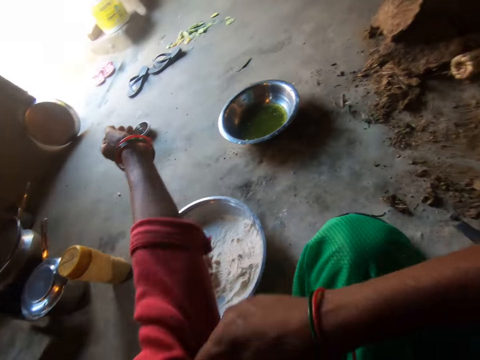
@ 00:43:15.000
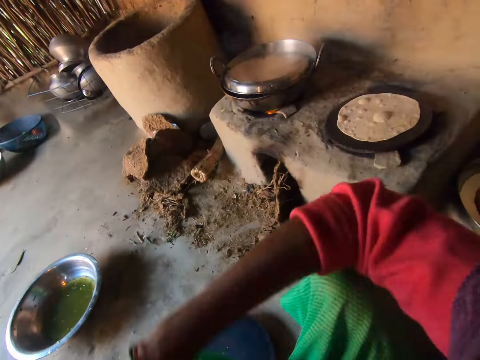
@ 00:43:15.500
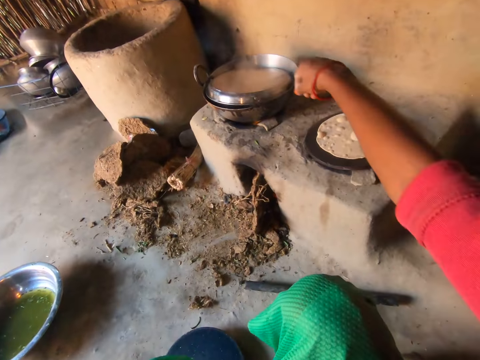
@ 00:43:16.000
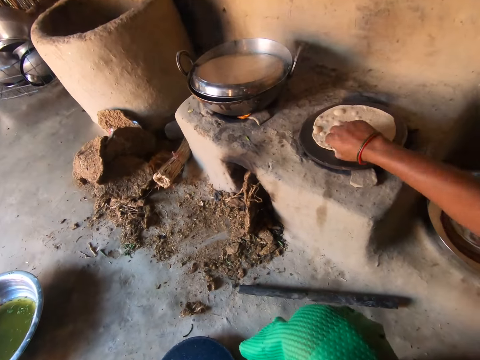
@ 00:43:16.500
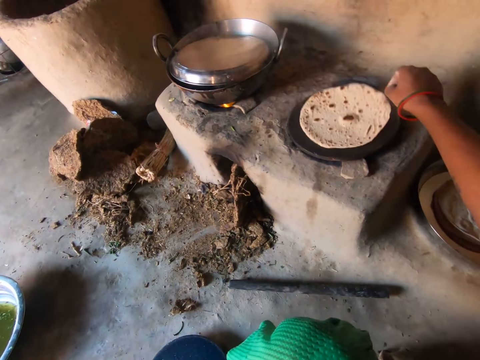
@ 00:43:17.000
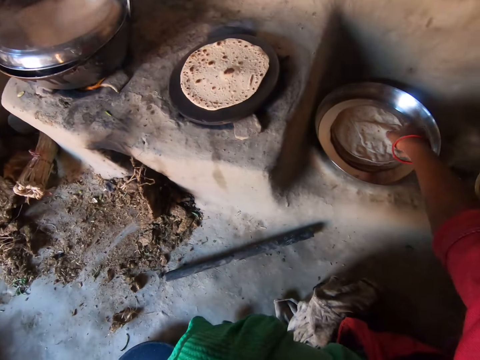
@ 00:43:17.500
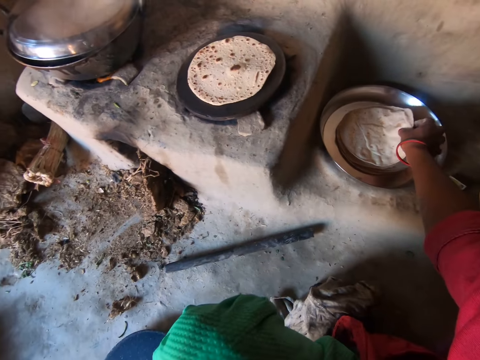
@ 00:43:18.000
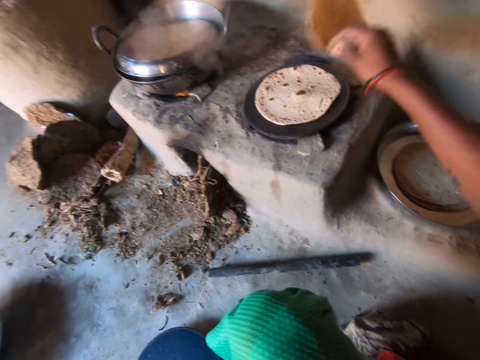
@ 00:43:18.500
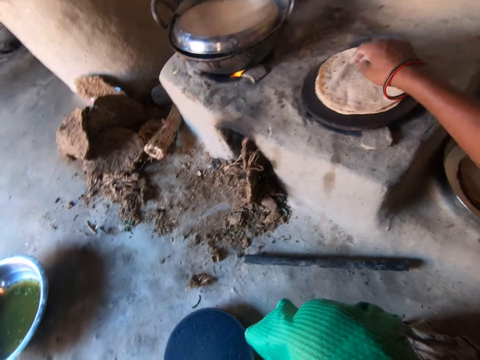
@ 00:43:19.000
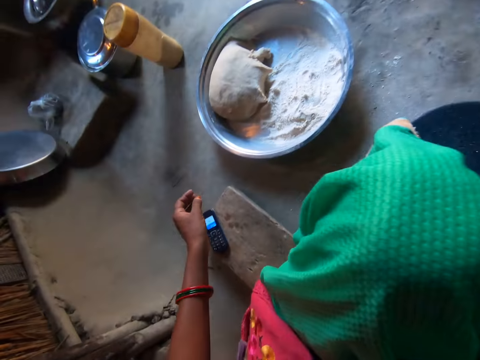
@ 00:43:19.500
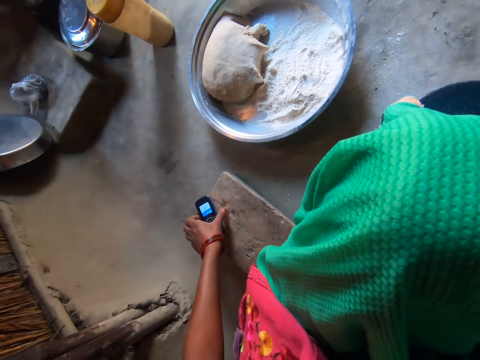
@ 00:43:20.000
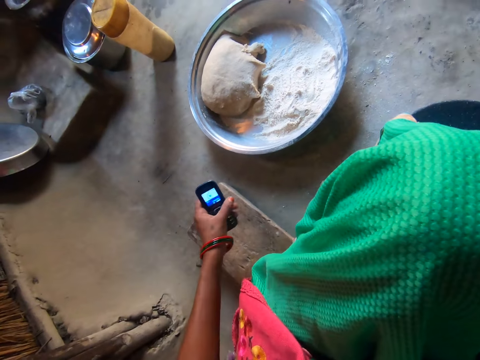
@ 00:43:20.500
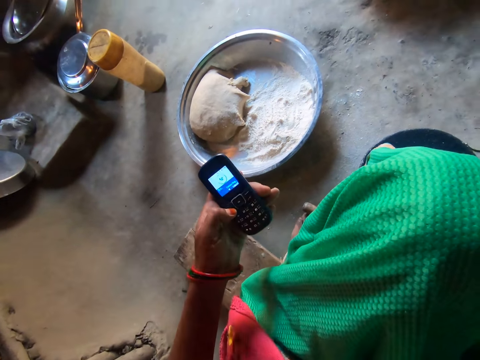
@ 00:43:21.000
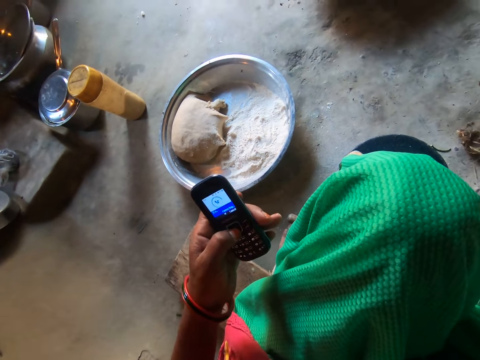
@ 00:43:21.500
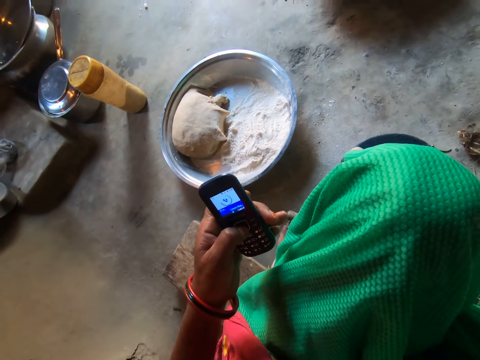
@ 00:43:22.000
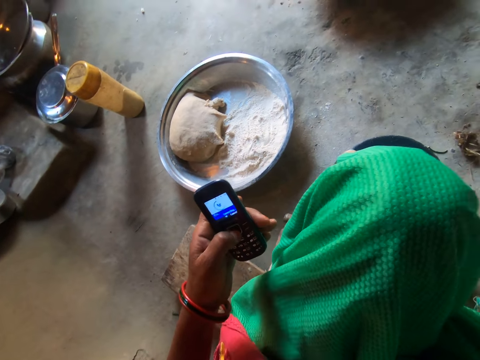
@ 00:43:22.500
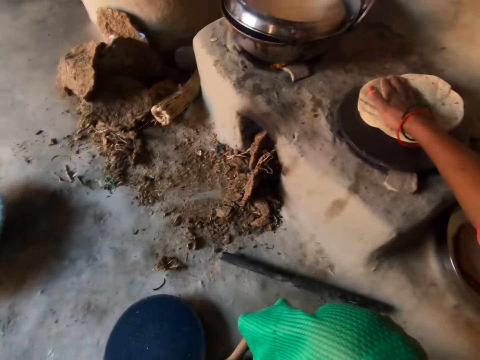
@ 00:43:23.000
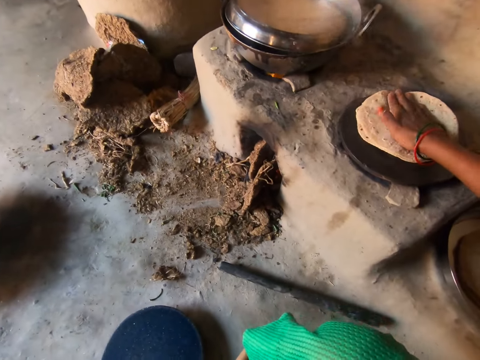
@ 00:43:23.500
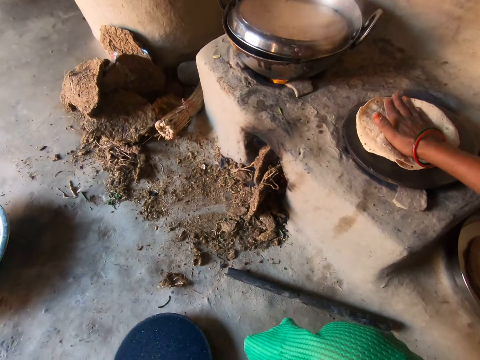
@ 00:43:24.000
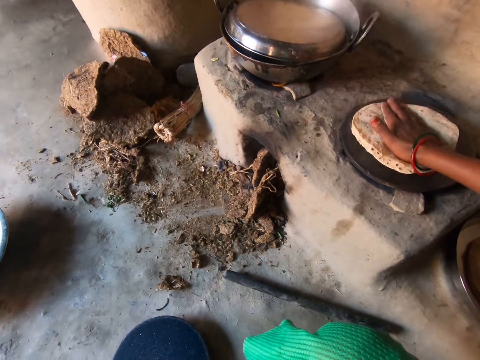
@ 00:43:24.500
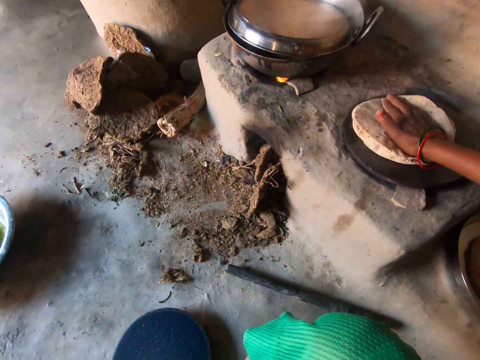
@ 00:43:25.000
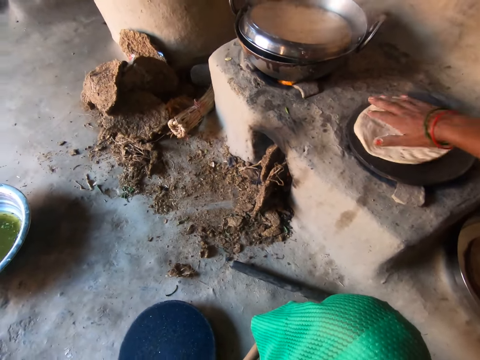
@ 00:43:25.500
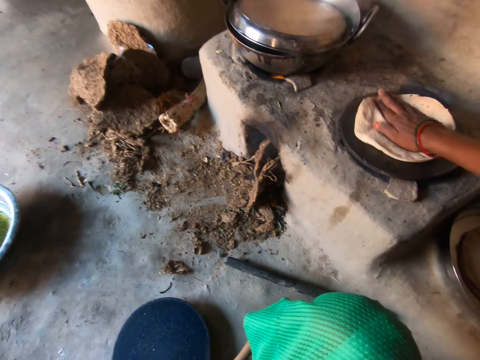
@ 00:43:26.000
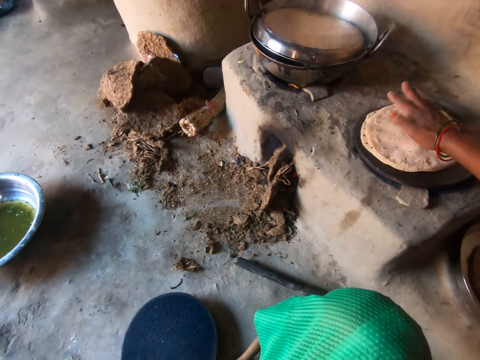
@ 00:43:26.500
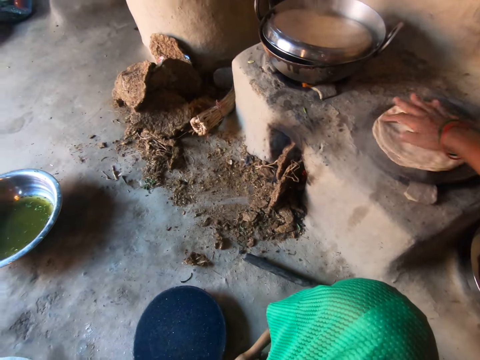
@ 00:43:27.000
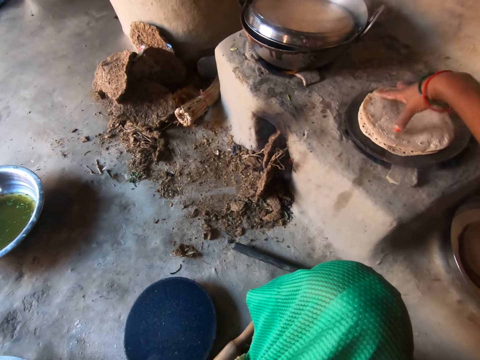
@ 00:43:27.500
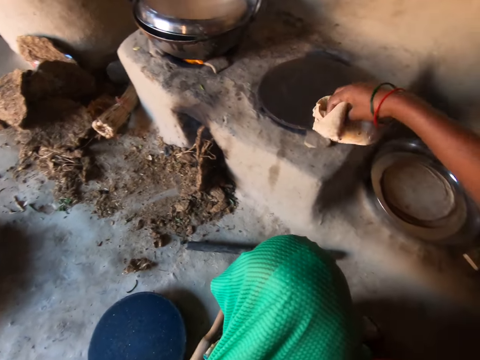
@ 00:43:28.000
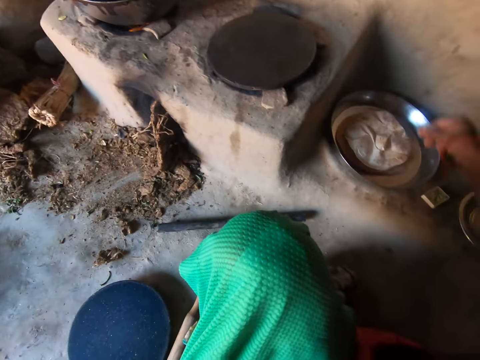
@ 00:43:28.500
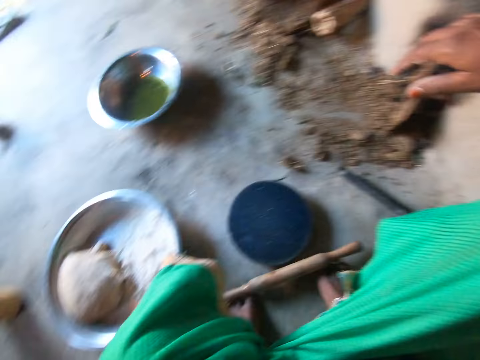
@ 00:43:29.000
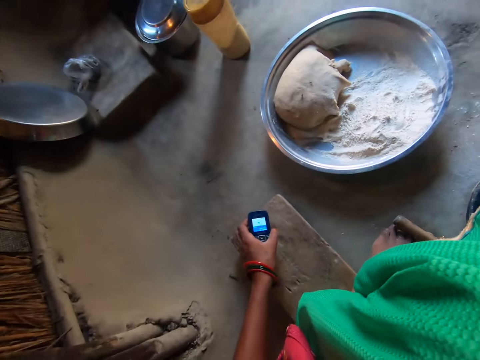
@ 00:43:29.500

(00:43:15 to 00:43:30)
The camera wearer adjusts her clothes' left-hand sleeve with her right hand. She adjusts her clothes' right-hand sleeve with her left hand. She flips the chapati or flatbread on the pan. She takes a chapati on a tray with her right hand. She places the chapati on the chapati on the pan. She takes the phone with her left hand. She operates her phone with her left hand. She stirs the chapati on the pan with her right hand. She presses the flatbread repeatedly. She carries the chapatis on the pan with her right hand and drops the chapatis on the tray.

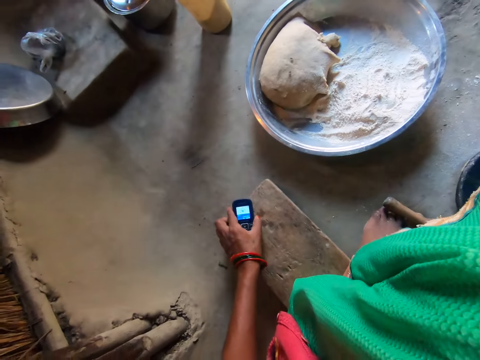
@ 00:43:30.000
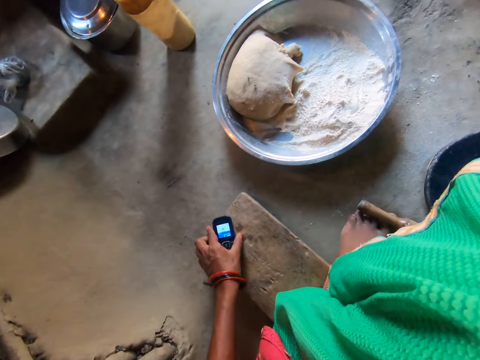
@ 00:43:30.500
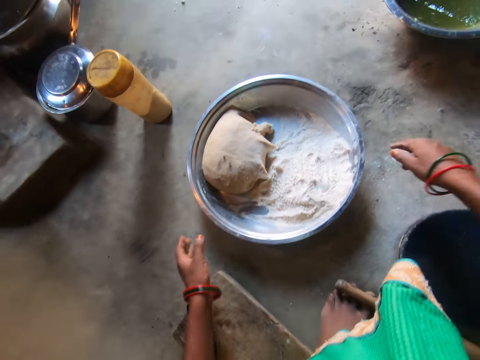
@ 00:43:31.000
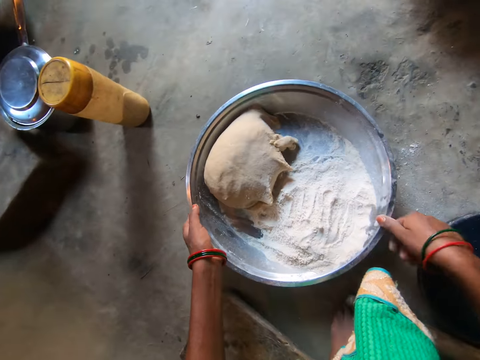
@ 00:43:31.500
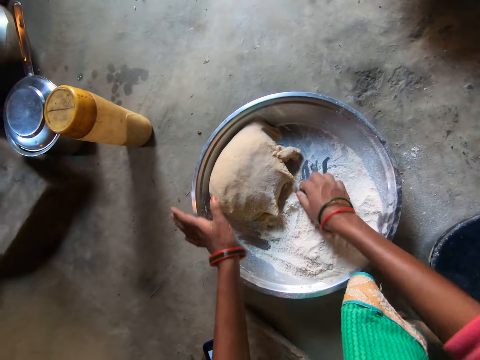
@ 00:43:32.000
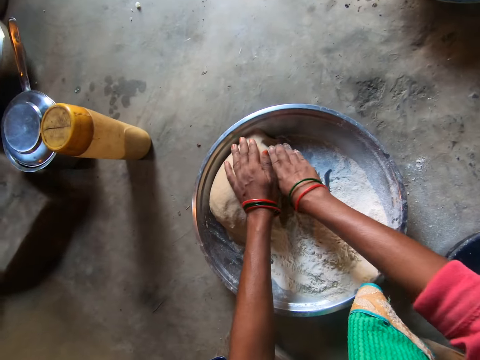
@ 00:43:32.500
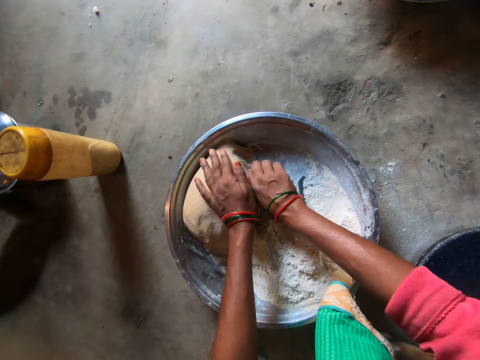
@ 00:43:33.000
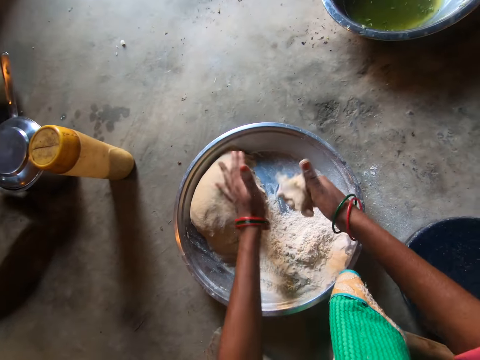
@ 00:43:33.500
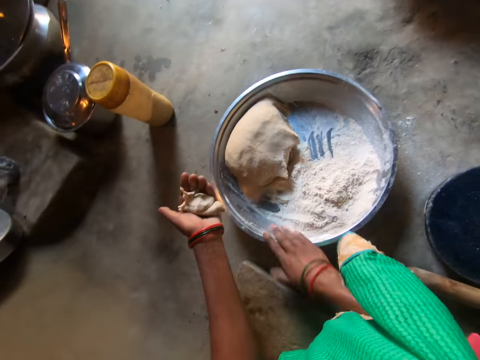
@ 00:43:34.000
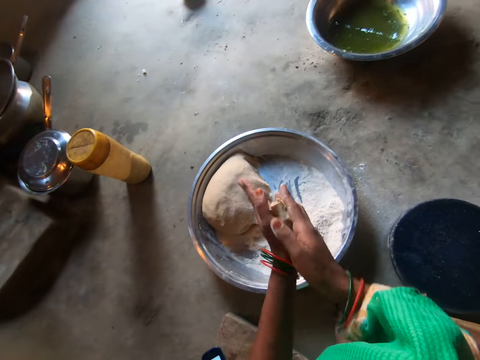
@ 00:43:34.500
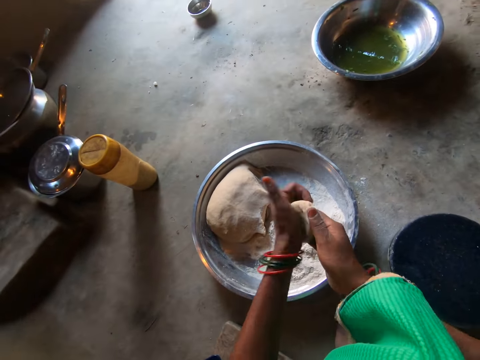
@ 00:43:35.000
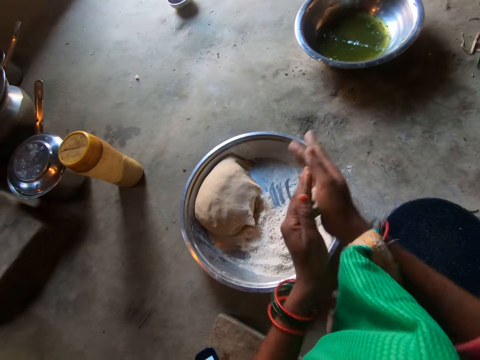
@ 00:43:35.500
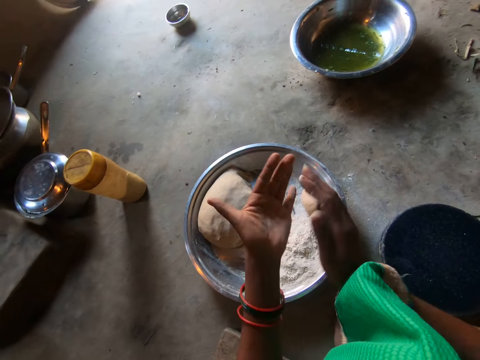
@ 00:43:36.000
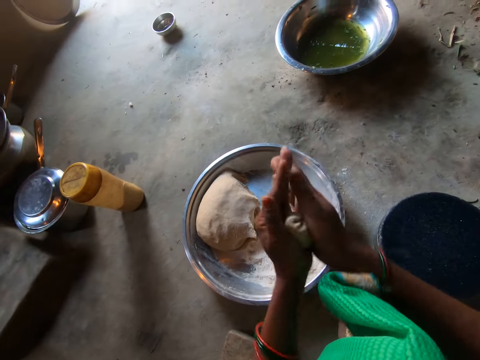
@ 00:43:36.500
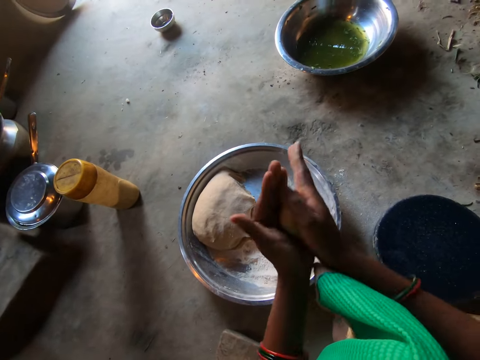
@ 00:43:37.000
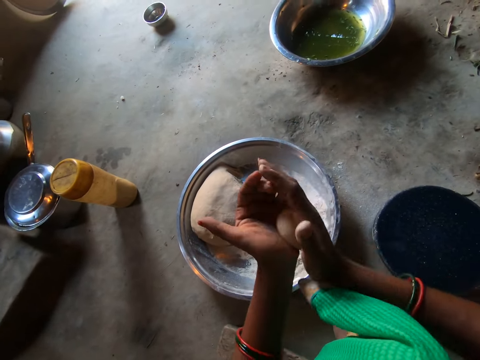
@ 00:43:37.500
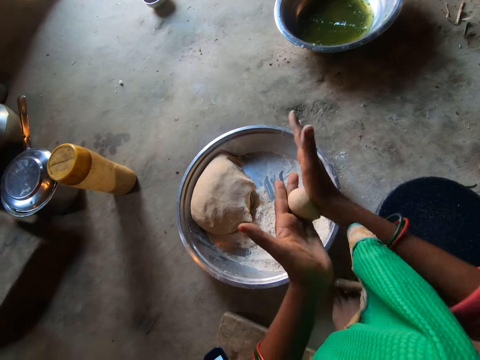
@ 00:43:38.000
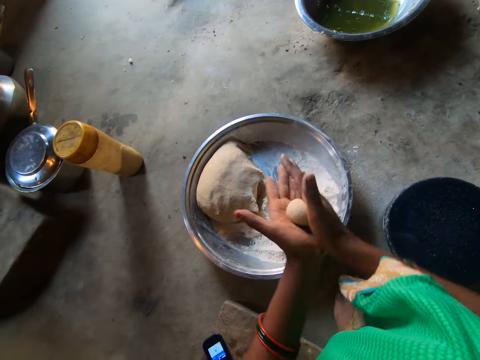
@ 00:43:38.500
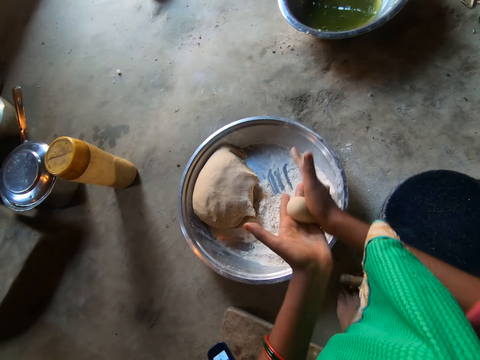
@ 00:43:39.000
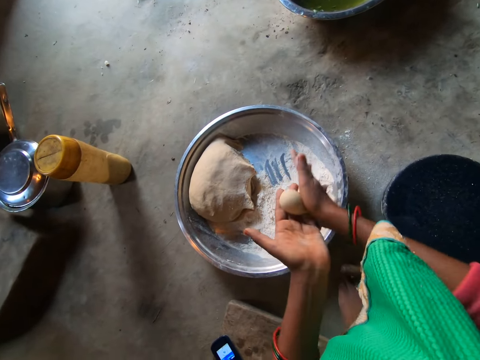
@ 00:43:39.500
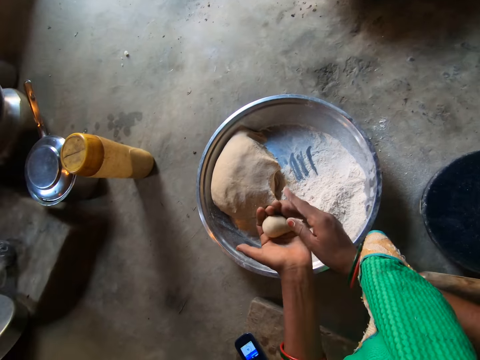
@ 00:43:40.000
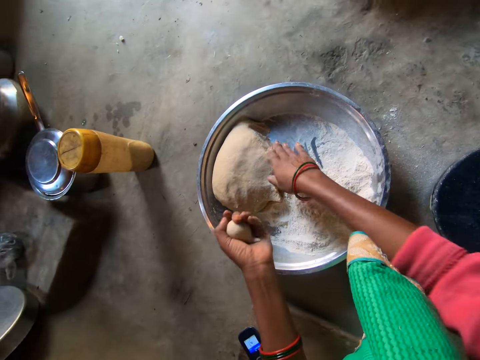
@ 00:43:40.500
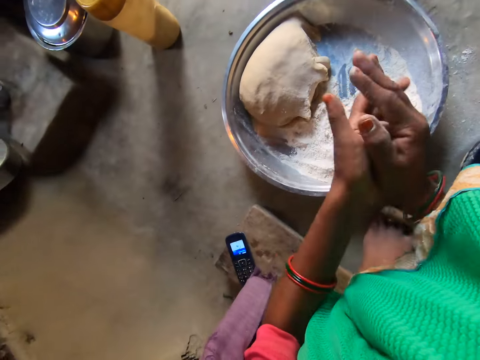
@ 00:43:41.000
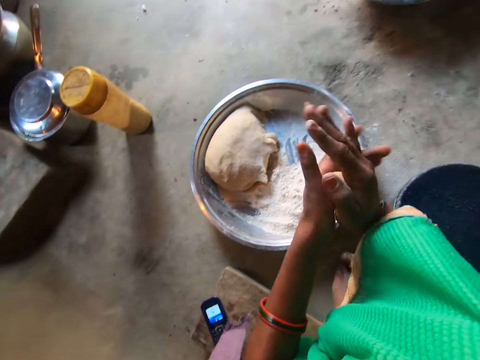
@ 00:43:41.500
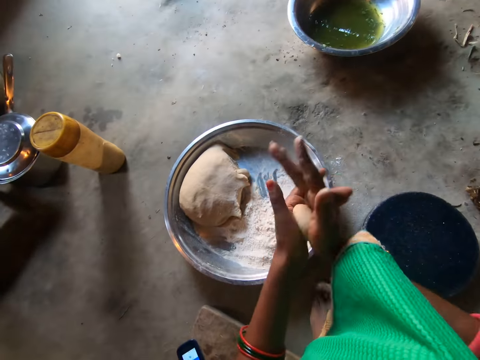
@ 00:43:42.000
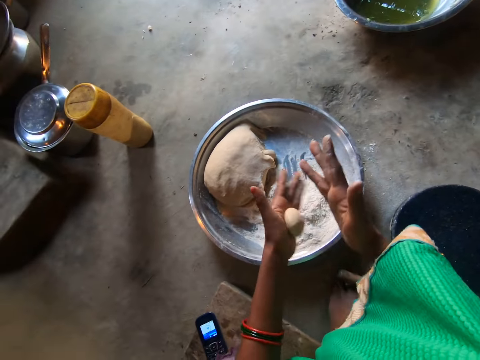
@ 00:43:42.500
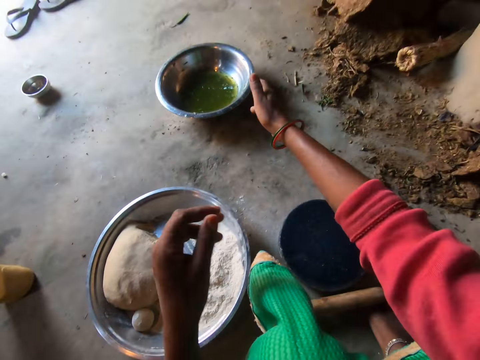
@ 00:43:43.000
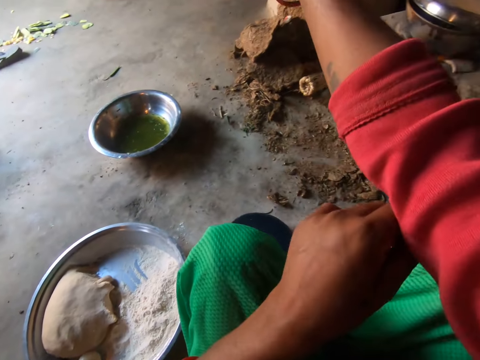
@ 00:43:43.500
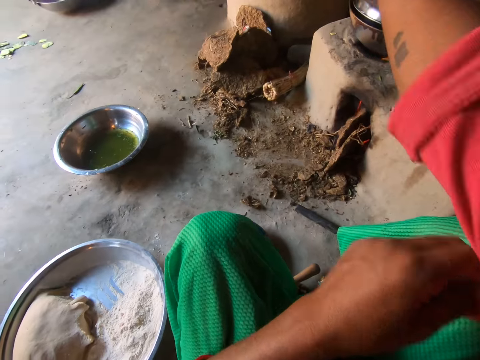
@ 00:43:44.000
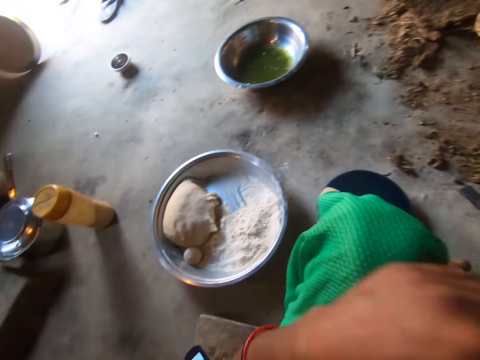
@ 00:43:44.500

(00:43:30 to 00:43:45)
The camera wearer drops the phone on the stool. She adjusts the tray with flour on the floor with both hands. She pulls a basin. She adjusts the flour on the tray with her right hand. She scoops the flour. She cuts a ball of dough from the dough pile. She hits her hand on the basin. She rolls the ball of dough in both hands. She rolls the dough again. She cuts the dough. She drops a small piece of dough on the dough pile. She rolls the dough. She drops the dough on the tray. She adjusts her clothes' right-hand sleeve with her left hand.
